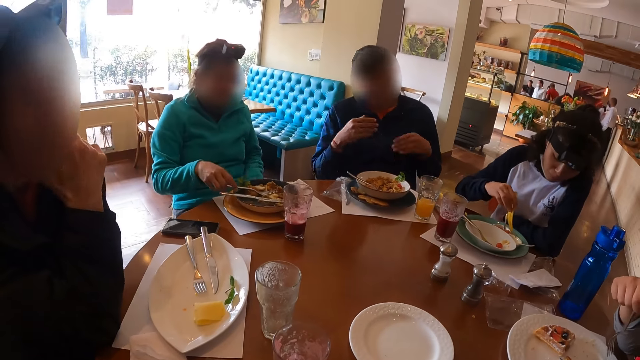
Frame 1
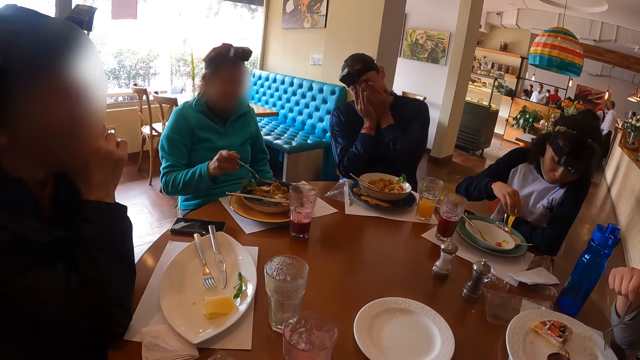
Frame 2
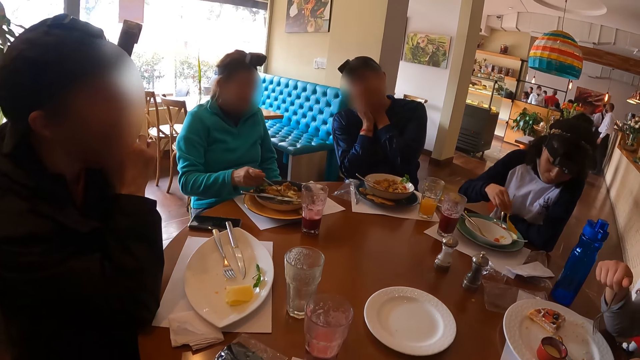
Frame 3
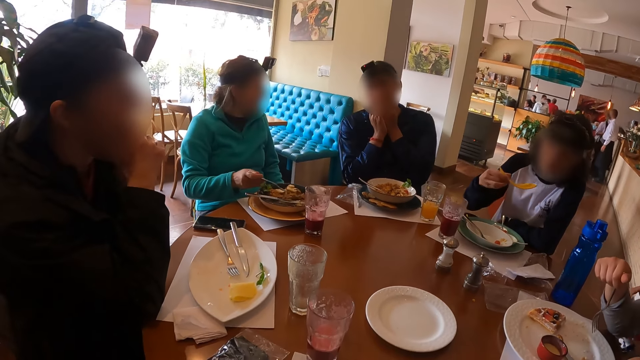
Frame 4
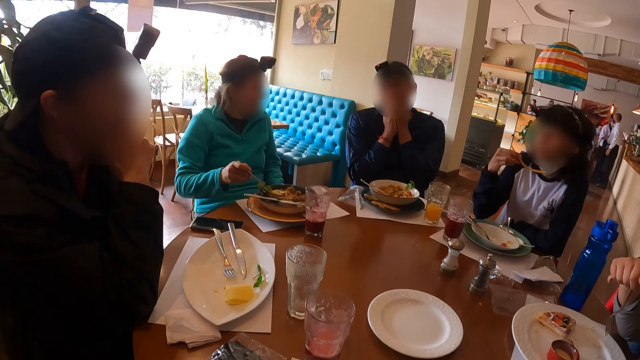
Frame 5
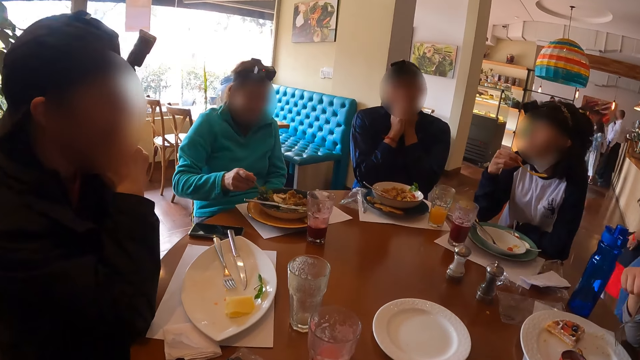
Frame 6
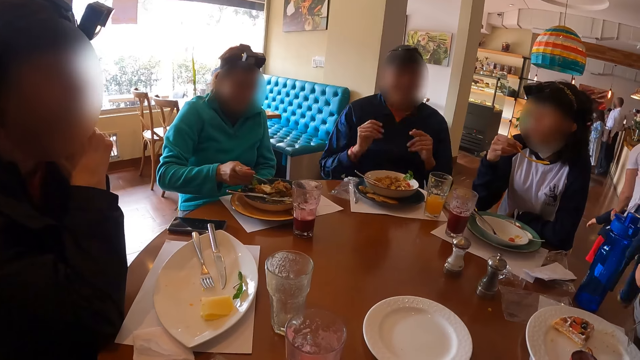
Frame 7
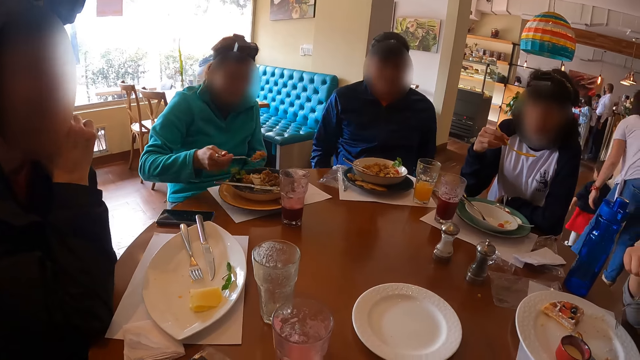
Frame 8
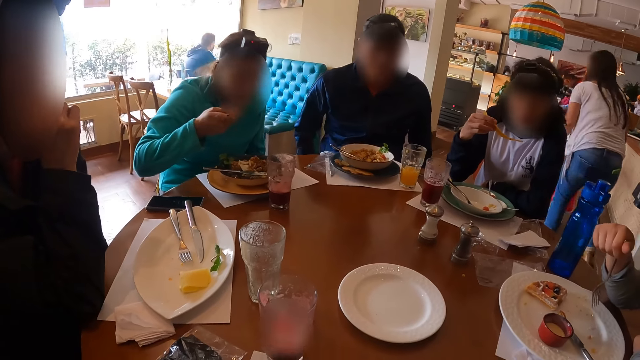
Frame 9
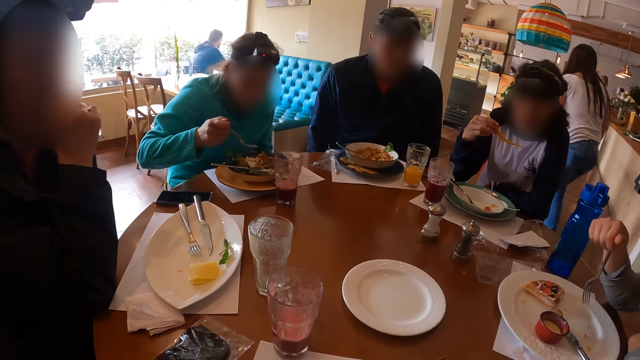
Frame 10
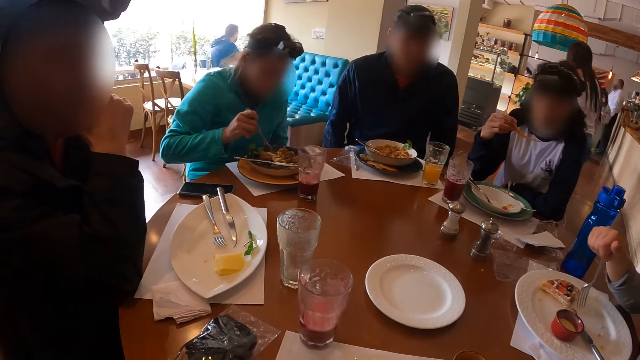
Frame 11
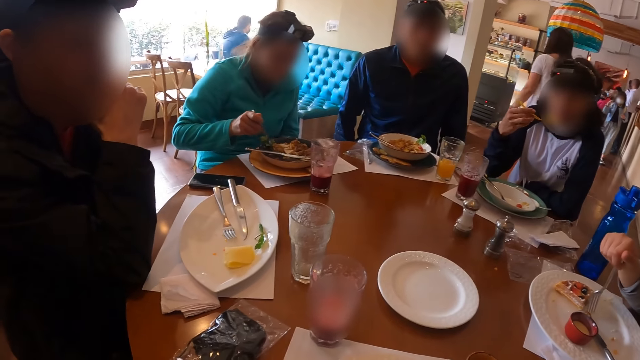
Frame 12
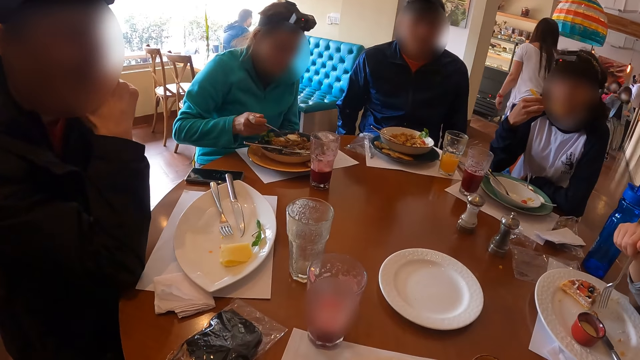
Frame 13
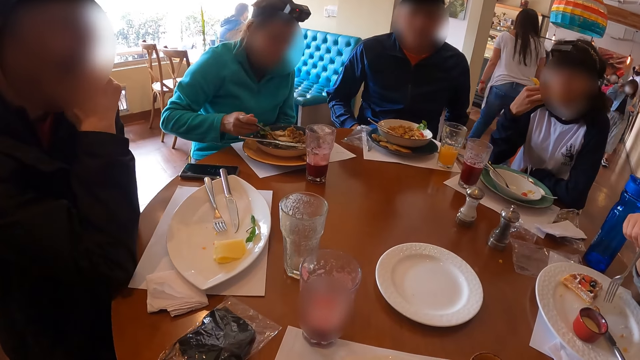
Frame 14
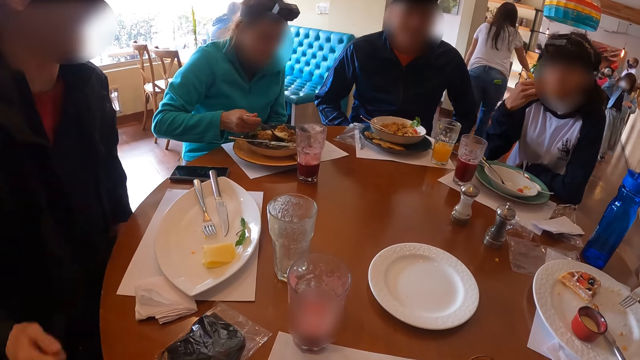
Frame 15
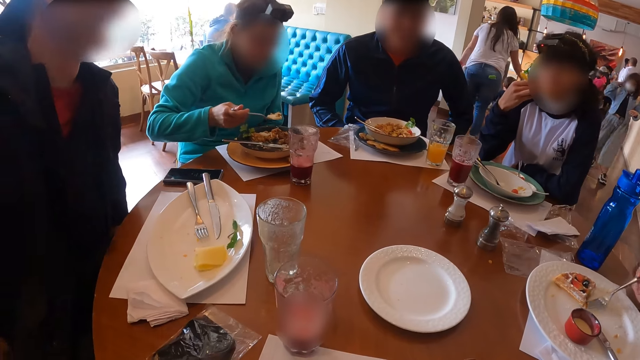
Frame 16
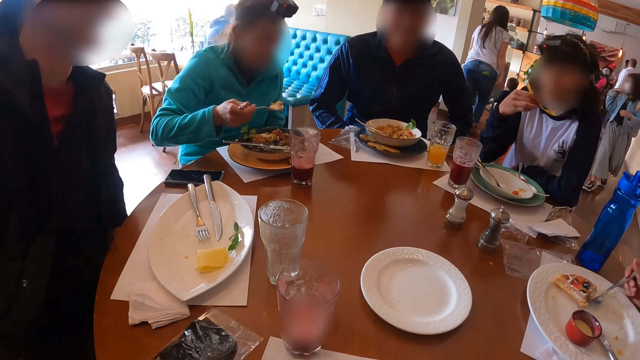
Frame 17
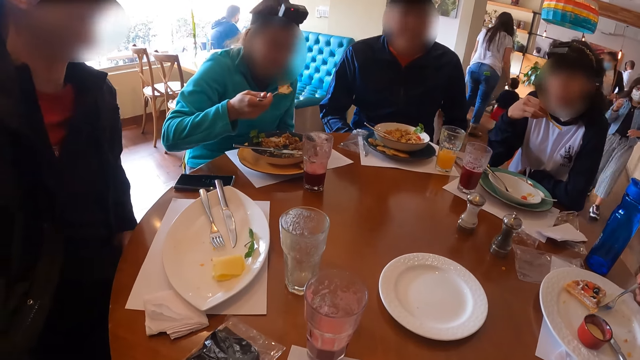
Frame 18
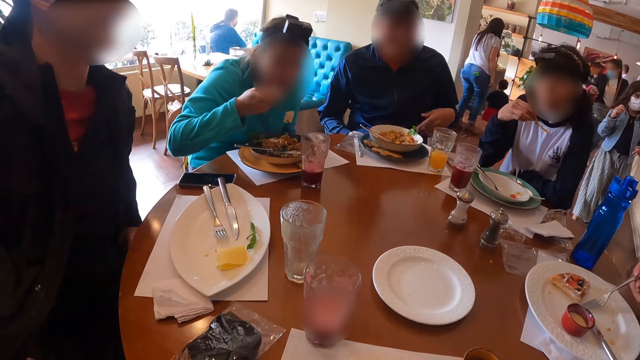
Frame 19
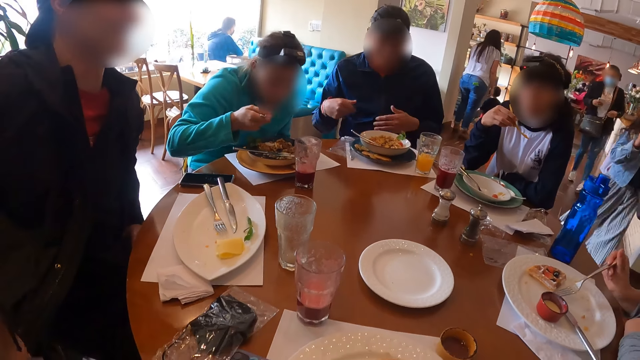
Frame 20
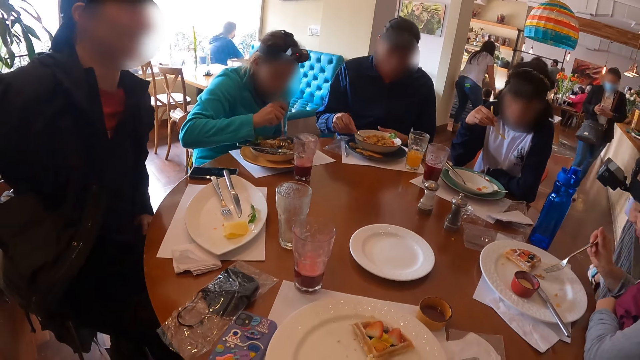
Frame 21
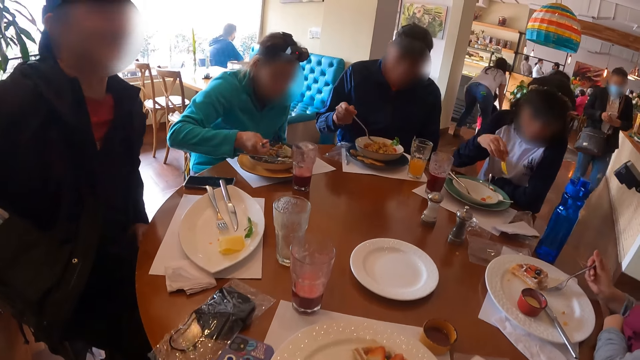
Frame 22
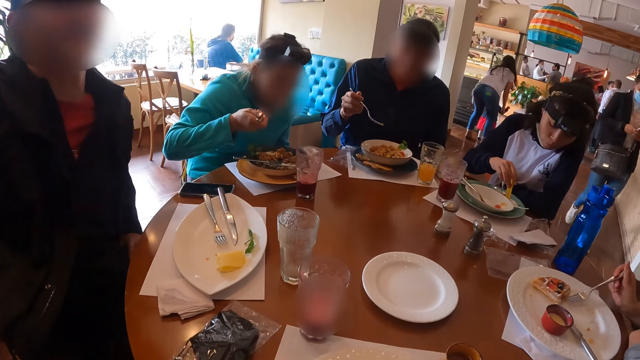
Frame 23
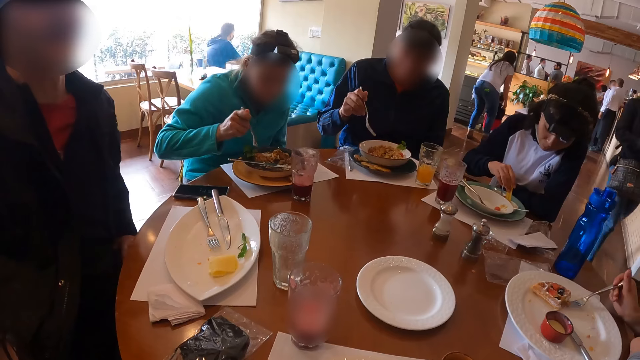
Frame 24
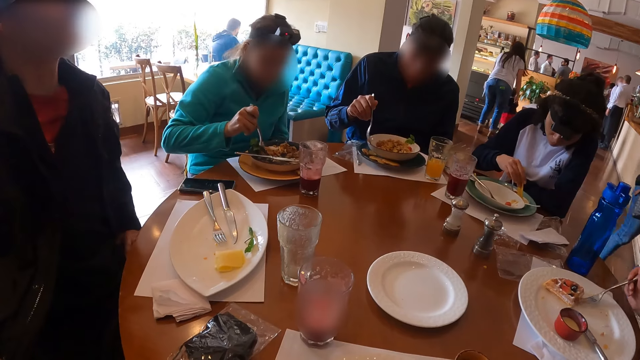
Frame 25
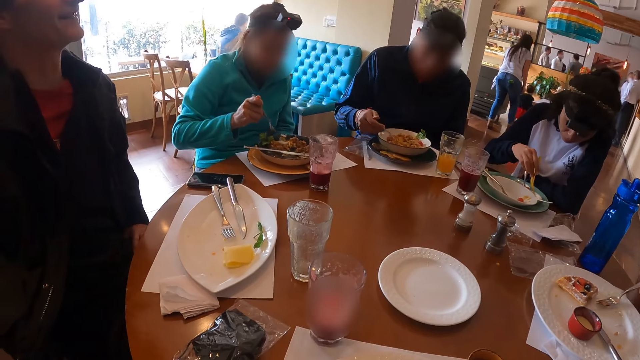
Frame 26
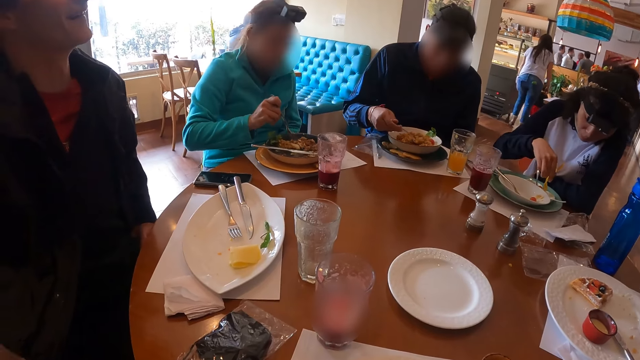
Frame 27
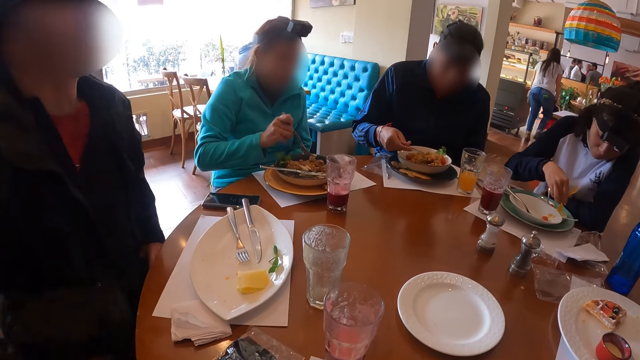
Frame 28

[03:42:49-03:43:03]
The man picks up the fork from the plate with his right hand. The woman dips the potato chip into the sauce with her right hand. The man eats pizza from the plate with the fork in his right hand. The camera wearer looks around the table. The woman eats the potato chip with her right hand. The man eats pizza from the plate with the fork in his right hand. Another man picks up the fork from the plate with his right hand. The woman dips the potato chip into the sauce with her right hand.

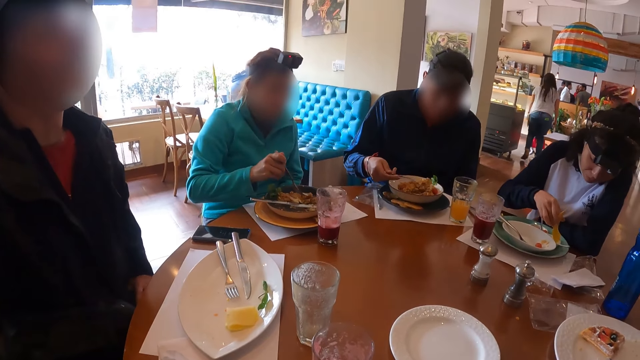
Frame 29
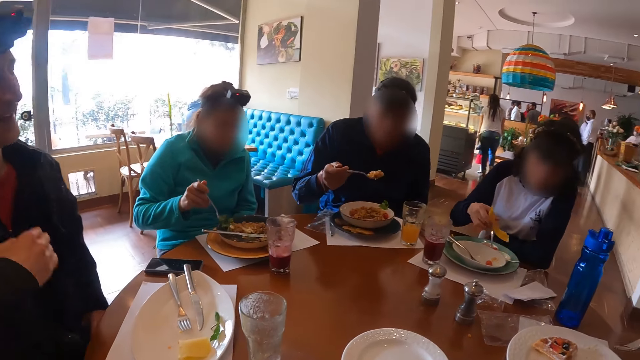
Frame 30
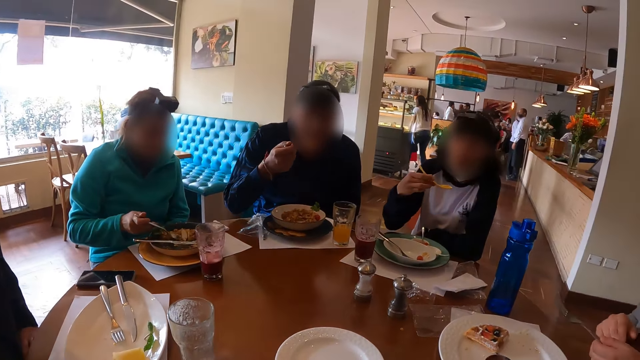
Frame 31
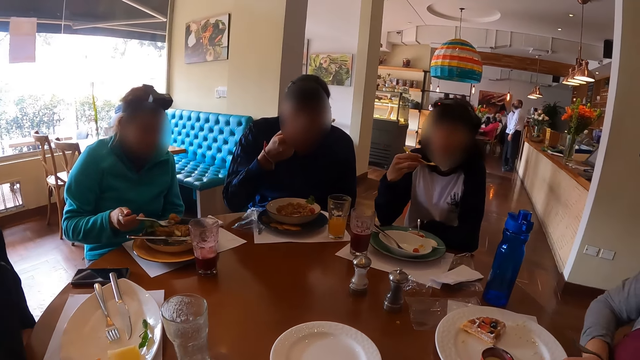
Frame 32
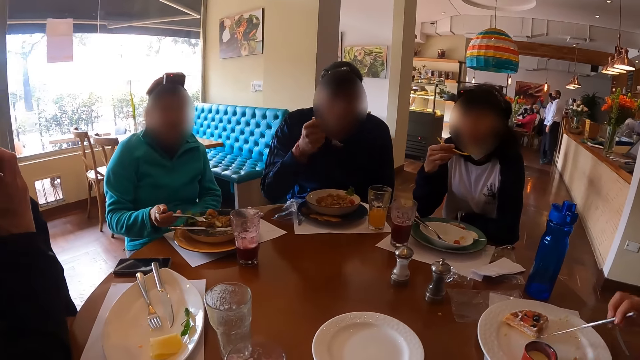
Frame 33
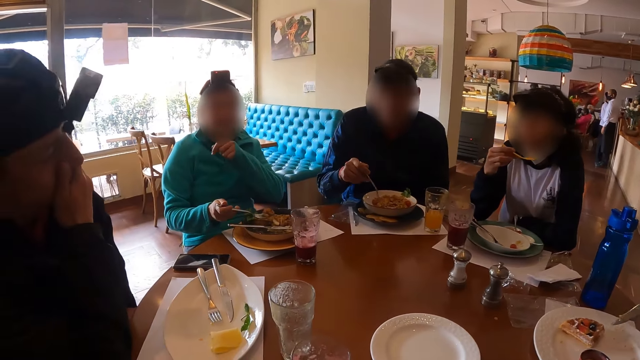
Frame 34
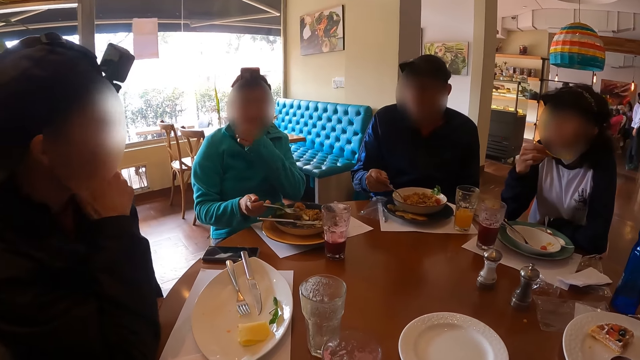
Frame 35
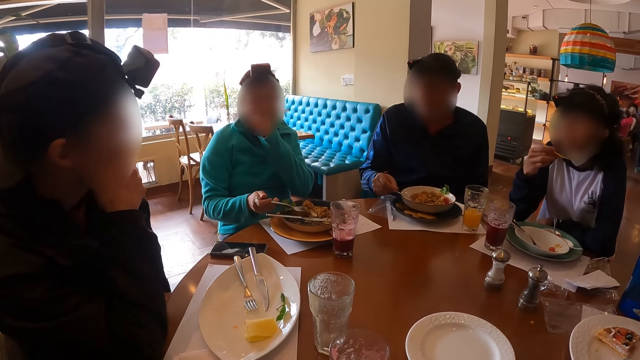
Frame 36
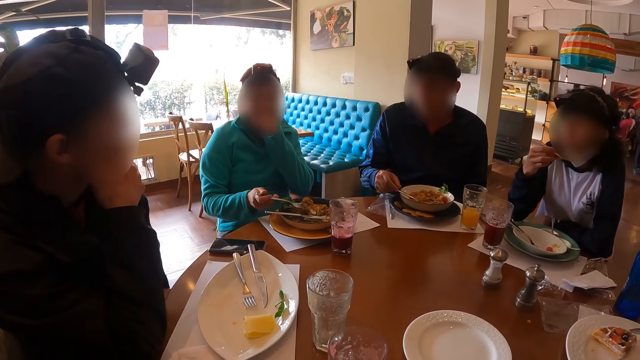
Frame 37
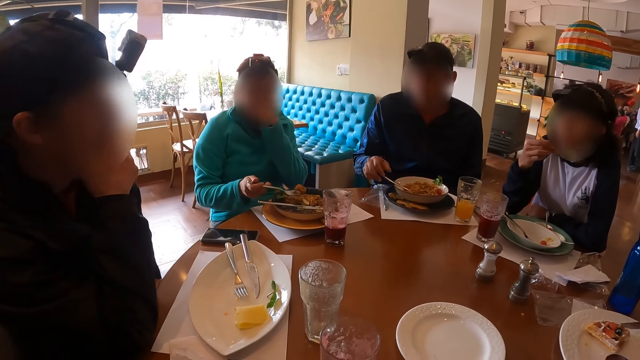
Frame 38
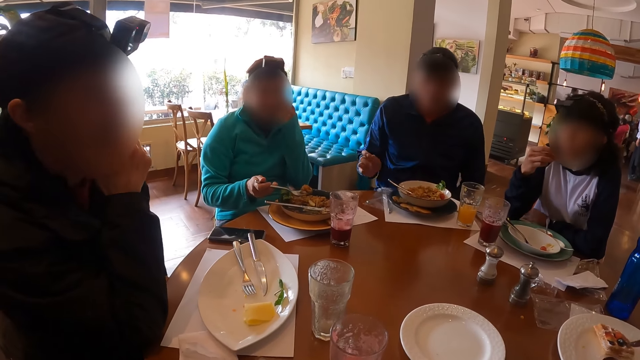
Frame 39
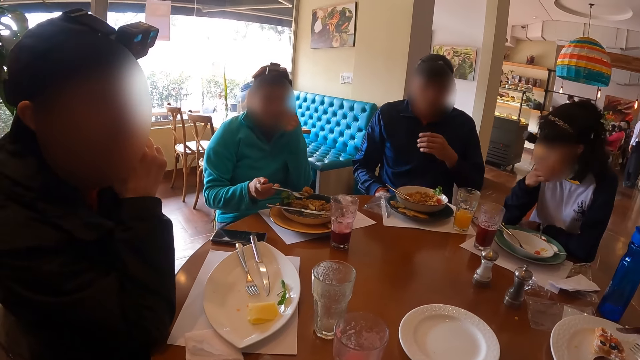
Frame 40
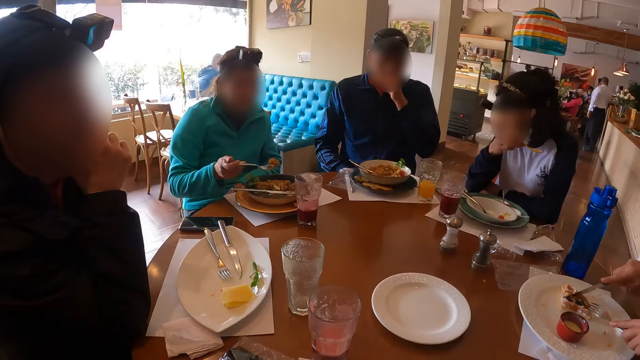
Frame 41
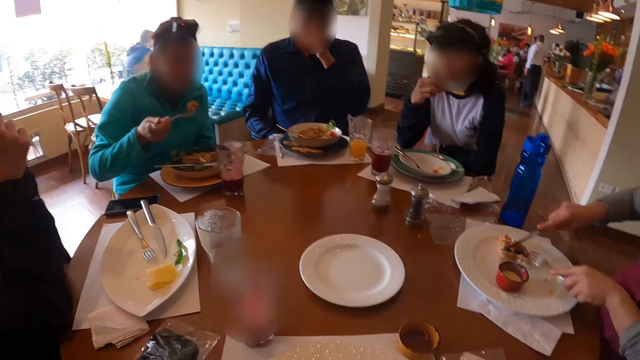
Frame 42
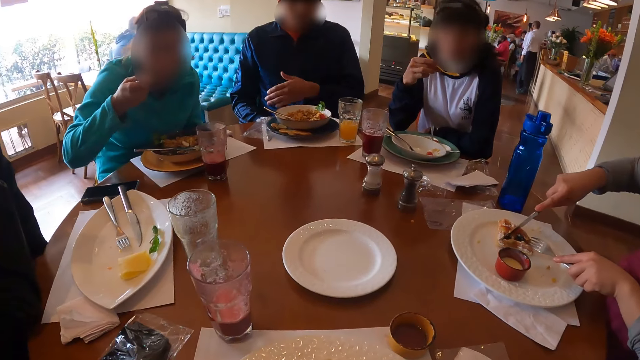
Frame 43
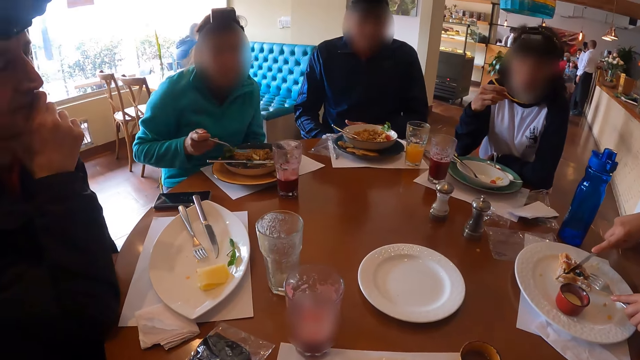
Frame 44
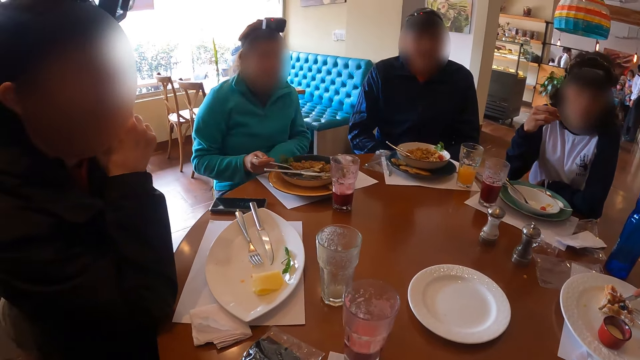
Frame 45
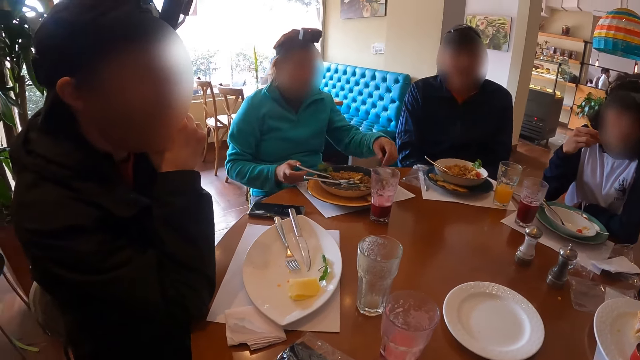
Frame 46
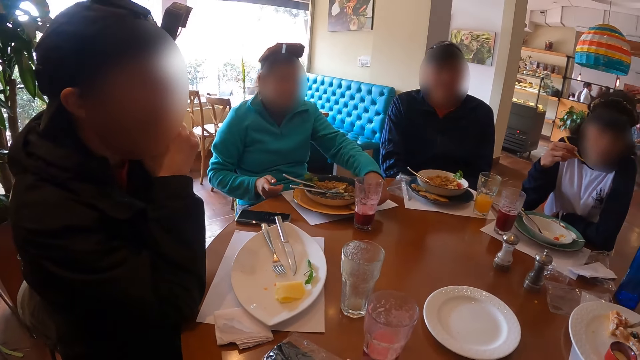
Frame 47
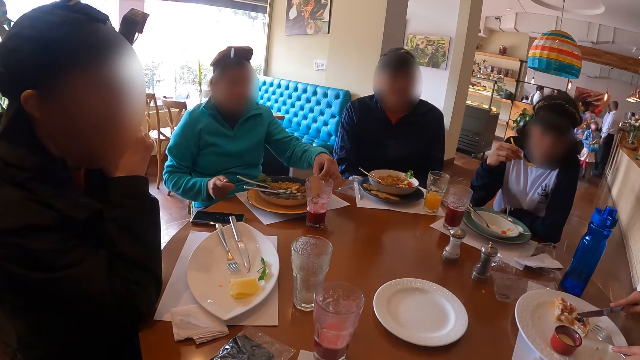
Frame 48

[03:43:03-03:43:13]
The man eats egg from the plate with the fork in his right hand. The man drops the fork on the plate with his right hand. Another man eats pizza from the plate with the fork in his right hand. The woman slices egg on the plate with the knife in her right hand. The other man picks up a biscuit from the table with his left hand.
